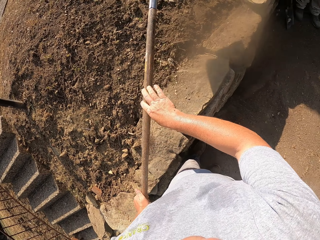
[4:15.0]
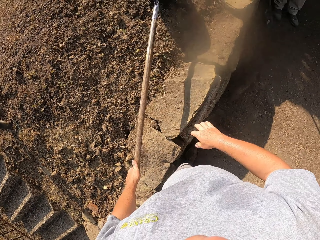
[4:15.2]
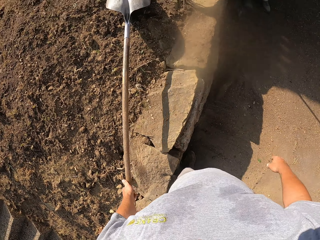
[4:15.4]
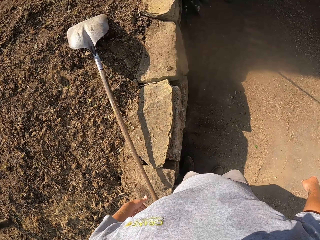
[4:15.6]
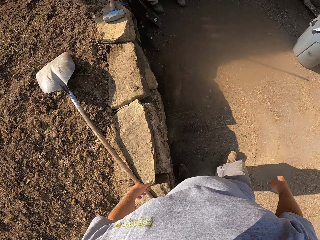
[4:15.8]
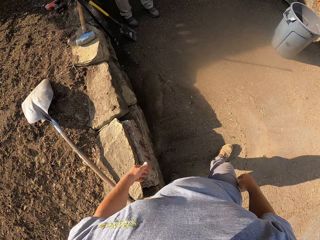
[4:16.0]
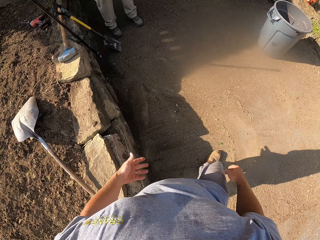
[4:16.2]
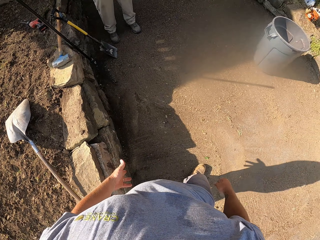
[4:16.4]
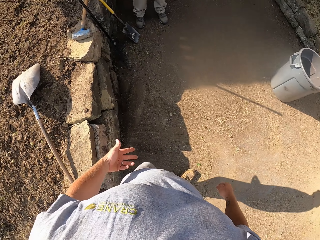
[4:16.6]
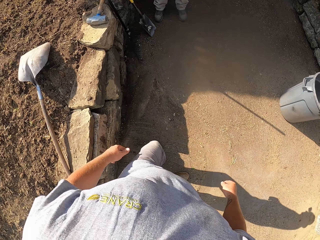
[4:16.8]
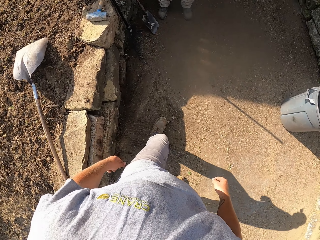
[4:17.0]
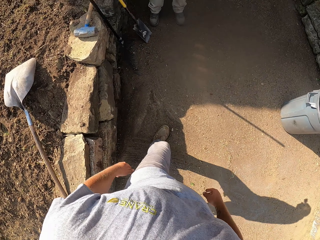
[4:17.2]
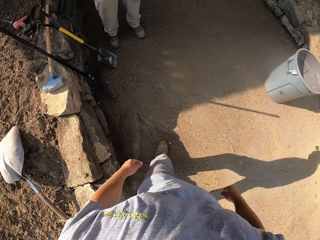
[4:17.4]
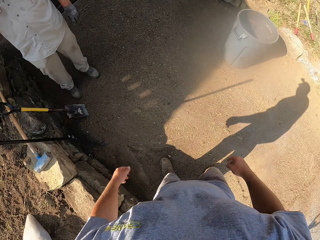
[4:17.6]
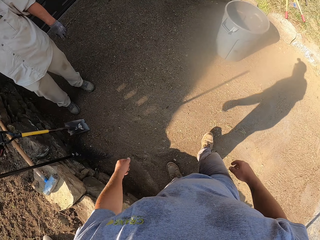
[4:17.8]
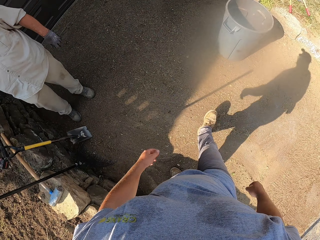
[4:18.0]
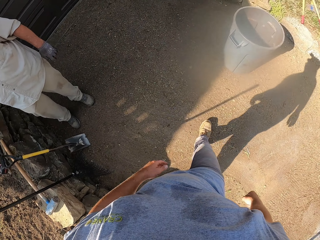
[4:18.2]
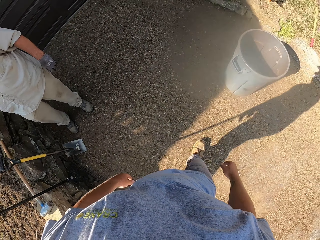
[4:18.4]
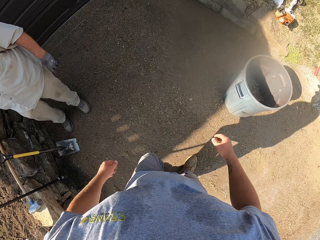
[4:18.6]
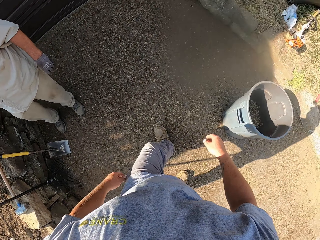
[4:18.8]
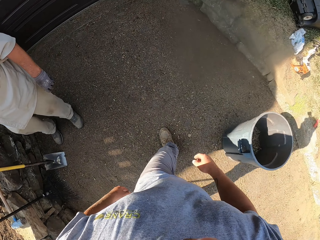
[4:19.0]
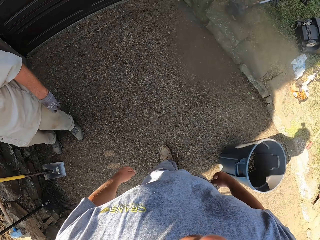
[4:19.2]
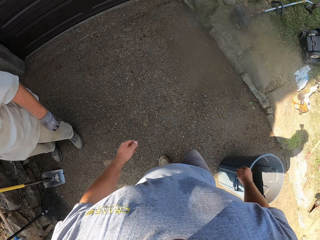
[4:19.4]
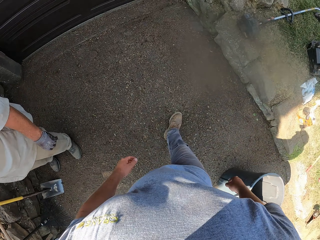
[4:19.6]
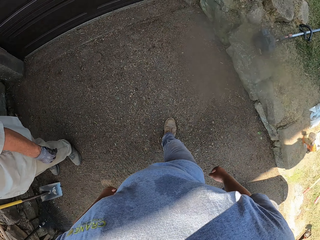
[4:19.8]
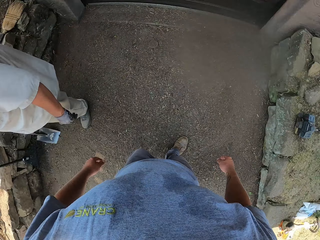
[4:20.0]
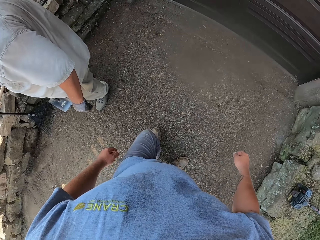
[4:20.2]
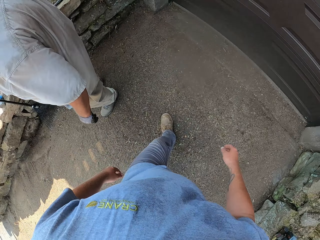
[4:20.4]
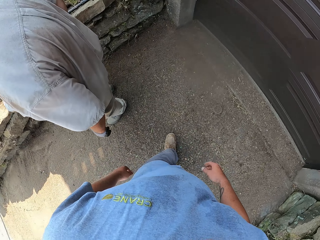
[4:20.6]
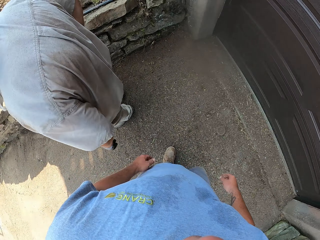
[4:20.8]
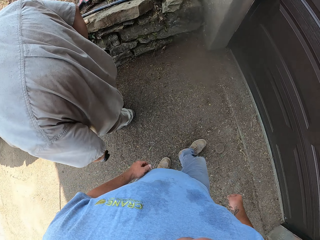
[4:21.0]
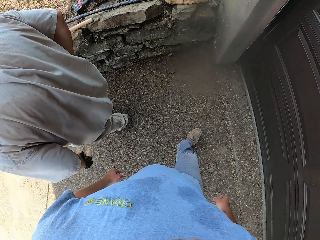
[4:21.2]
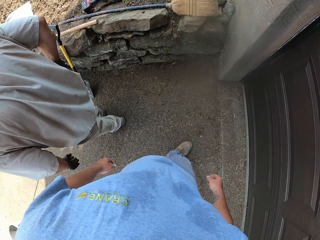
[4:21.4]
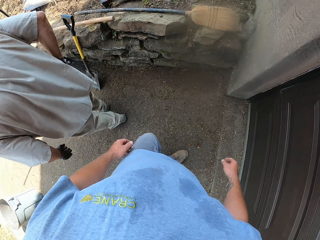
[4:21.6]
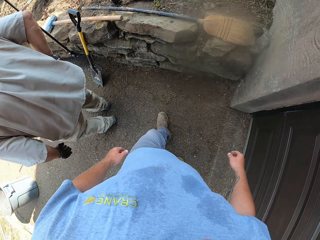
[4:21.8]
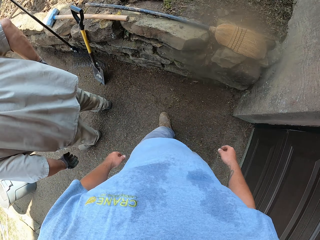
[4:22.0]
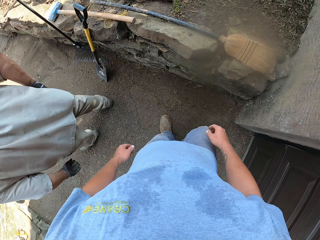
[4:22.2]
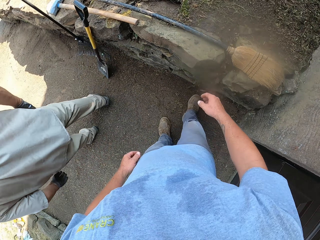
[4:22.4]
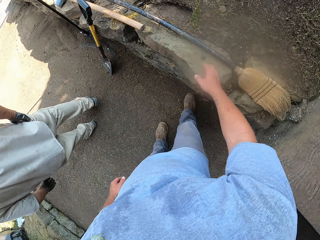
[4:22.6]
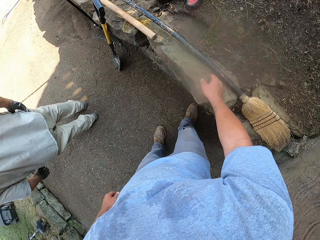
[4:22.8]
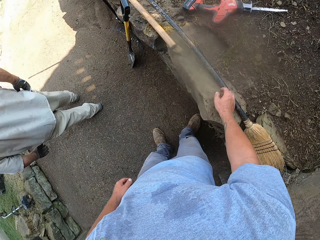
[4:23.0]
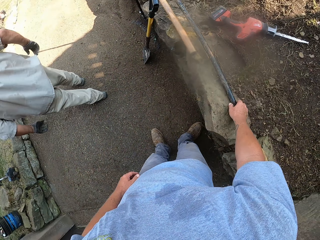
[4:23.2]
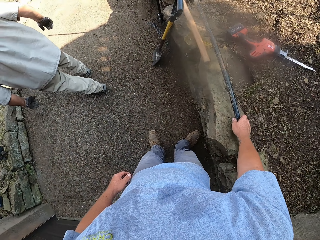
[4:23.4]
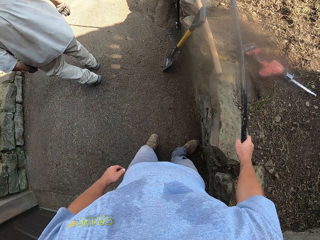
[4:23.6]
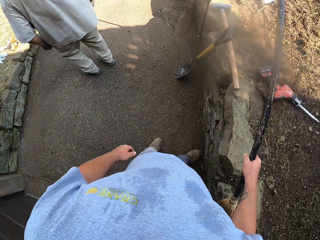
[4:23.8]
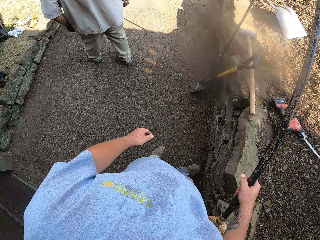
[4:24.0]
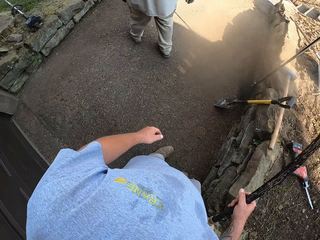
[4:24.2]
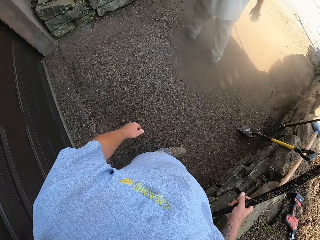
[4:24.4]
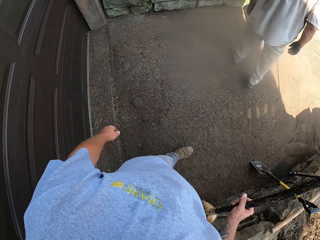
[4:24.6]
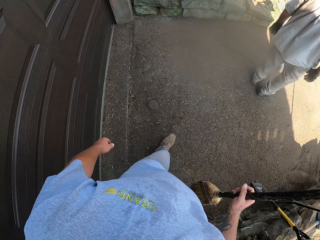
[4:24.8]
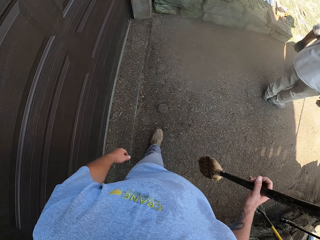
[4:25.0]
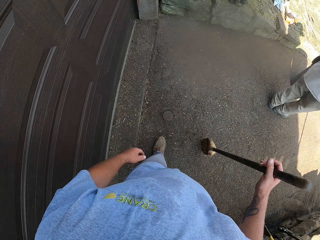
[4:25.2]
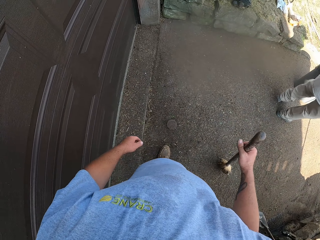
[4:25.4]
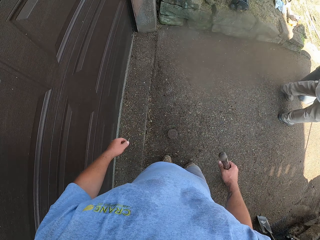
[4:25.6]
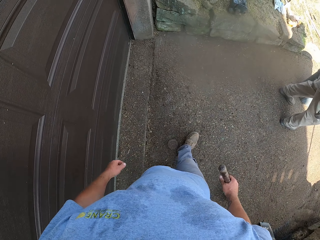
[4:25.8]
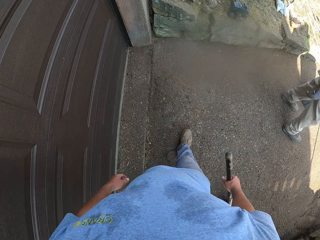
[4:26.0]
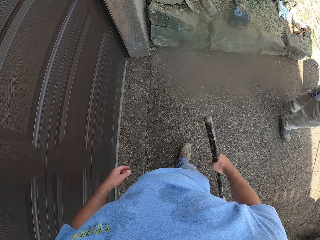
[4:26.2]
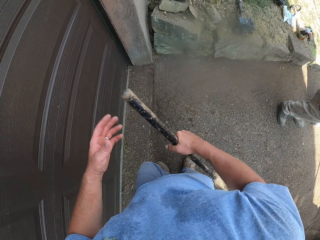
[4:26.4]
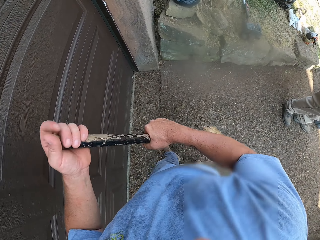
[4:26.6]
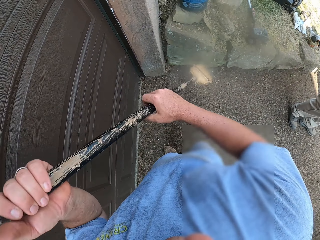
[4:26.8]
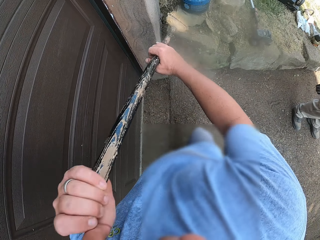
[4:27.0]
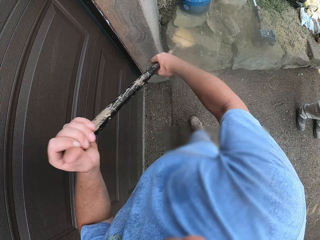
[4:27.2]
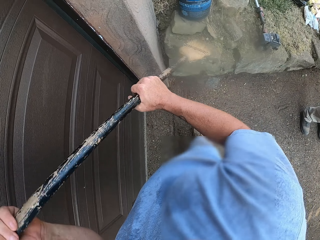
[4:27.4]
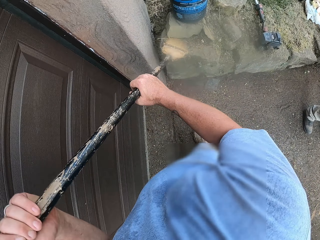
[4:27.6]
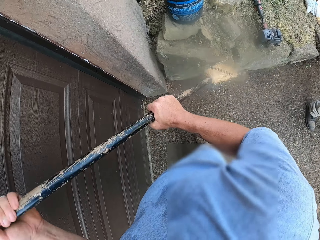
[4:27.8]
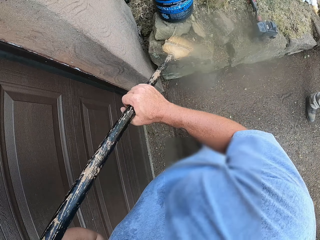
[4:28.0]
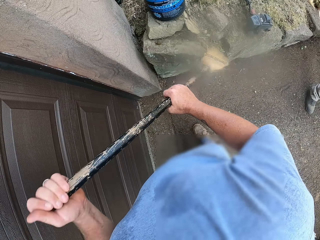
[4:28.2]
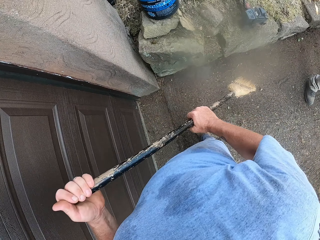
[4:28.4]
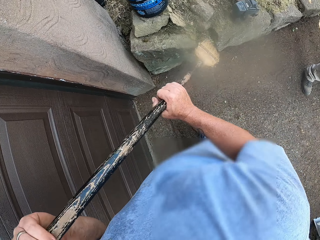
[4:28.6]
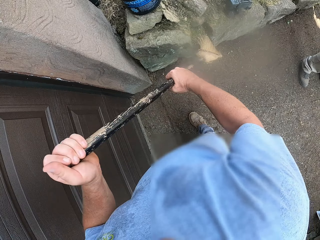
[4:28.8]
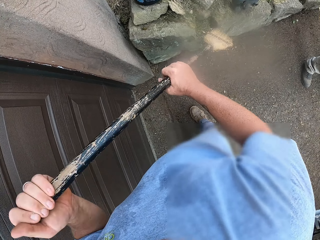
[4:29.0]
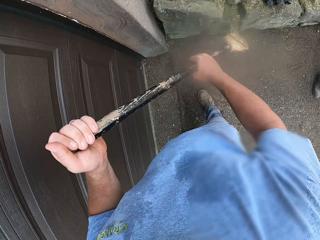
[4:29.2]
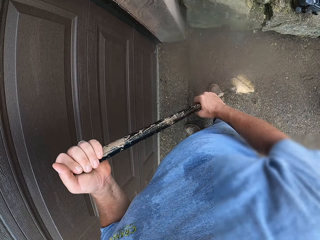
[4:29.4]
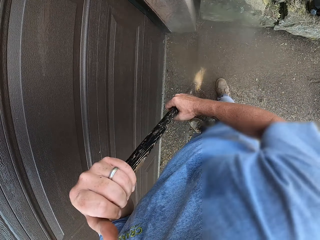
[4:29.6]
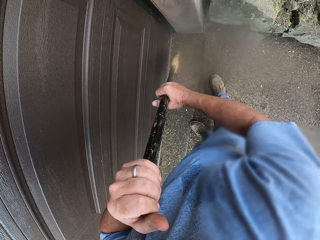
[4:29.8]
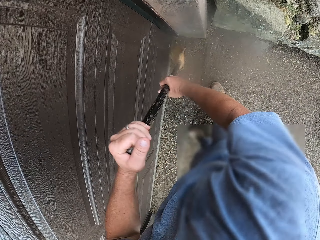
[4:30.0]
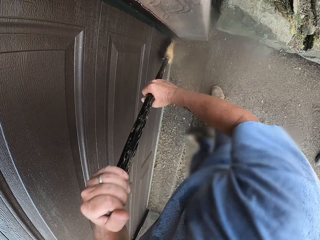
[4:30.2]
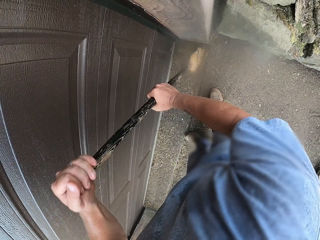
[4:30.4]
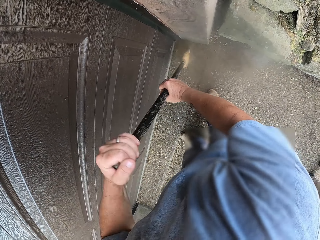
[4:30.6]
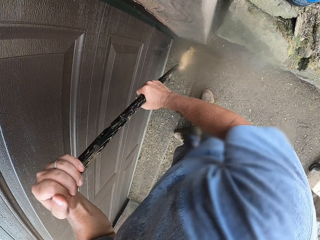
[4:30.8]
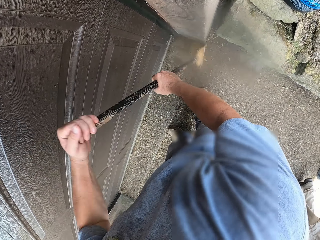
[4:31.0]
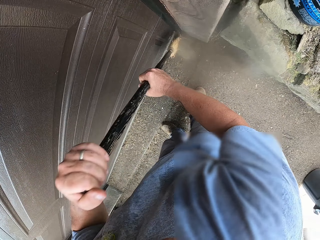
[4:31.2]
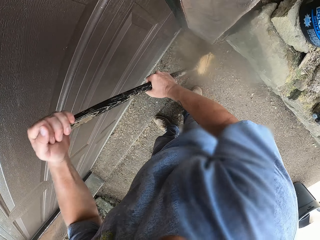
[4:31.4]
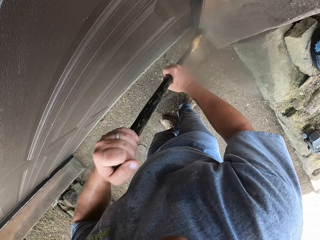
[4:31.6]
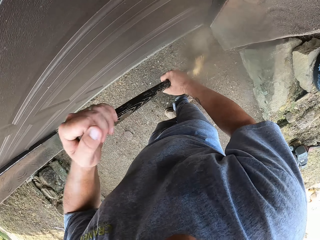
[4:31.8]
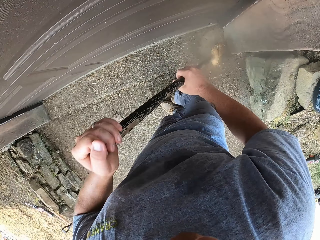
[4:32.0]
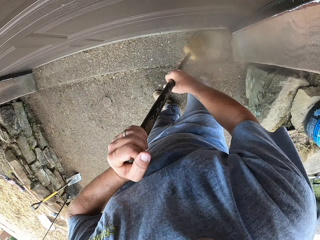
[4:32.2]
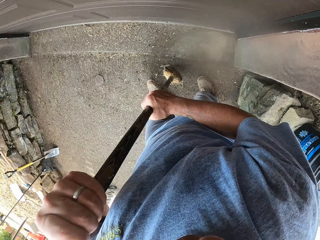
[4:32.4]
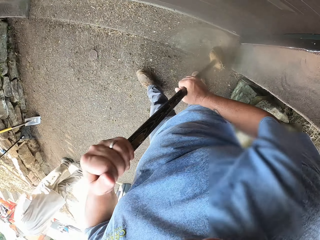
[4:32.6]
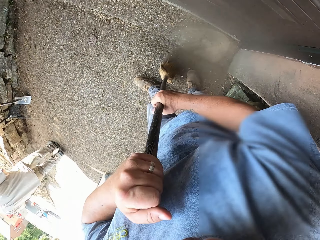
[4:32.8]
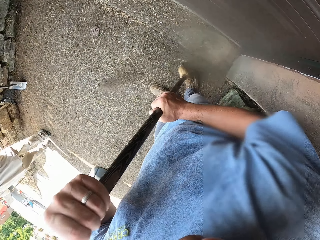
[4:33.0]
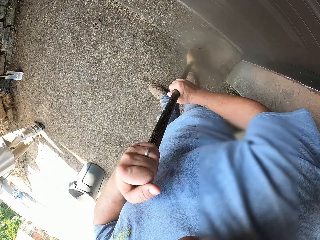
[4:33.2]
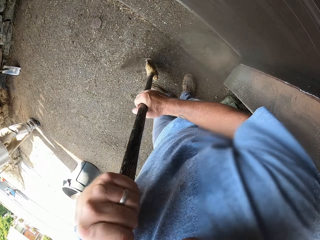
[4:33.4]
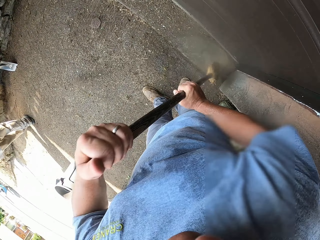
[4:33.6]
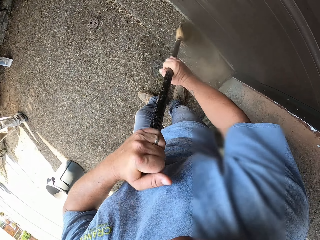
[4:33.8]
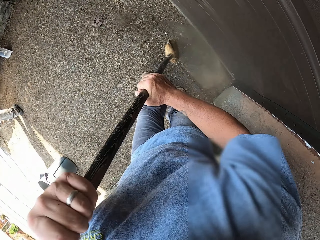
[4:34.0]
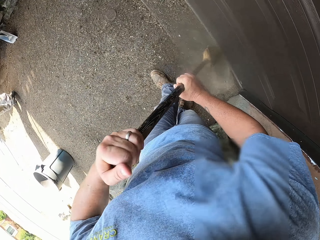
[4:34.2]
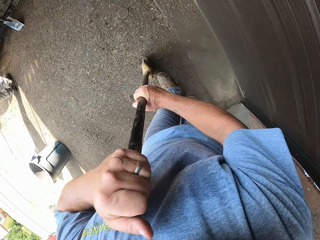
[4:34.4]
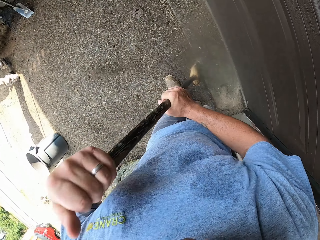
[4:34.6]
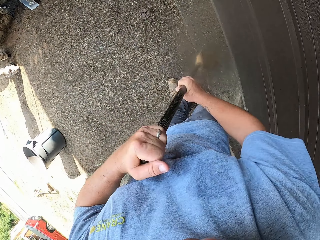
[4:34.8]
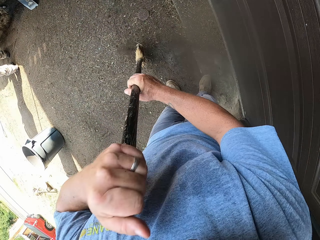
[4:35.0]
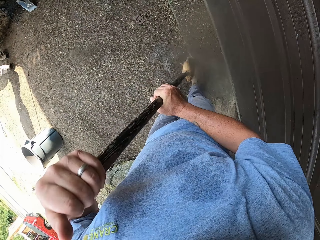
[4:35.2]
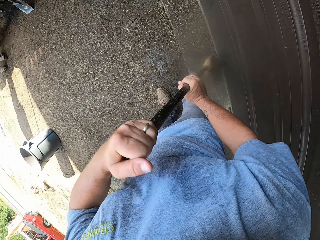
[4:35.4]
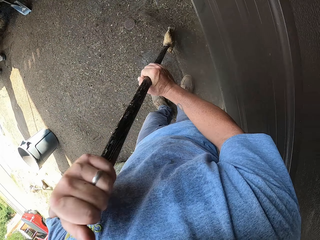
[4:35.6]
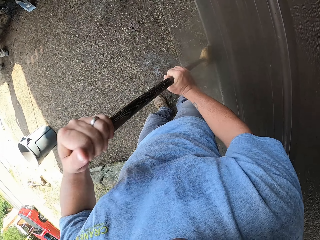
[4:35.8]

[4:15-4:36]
The camera wearer spreads the soil on the garden with the spade. They drop the spade on the garden. They walk on the footpath. They pick up a broom on the rock. They walk around. They sweep the rock. They sweep the footpath.
